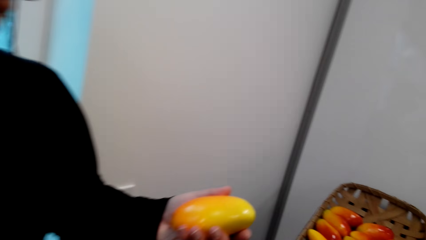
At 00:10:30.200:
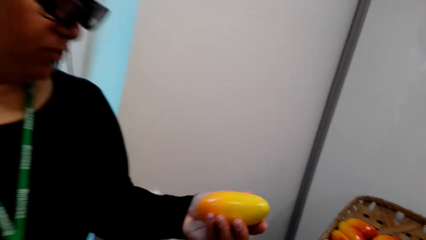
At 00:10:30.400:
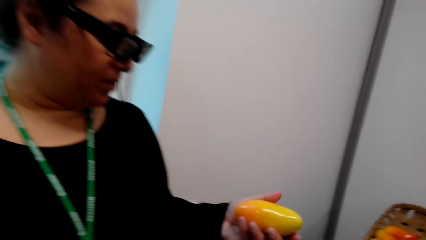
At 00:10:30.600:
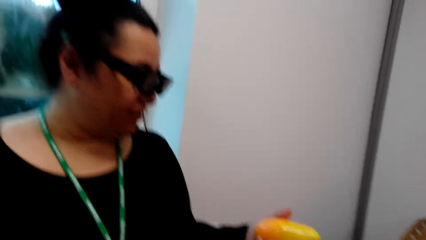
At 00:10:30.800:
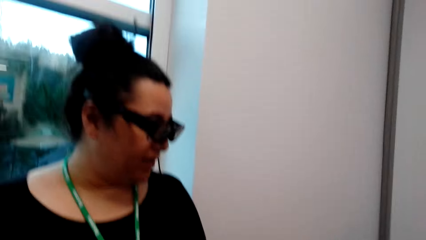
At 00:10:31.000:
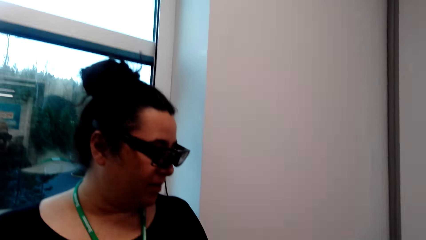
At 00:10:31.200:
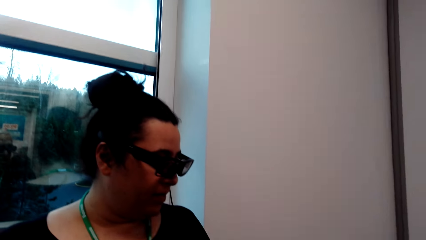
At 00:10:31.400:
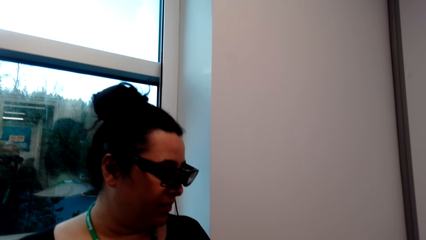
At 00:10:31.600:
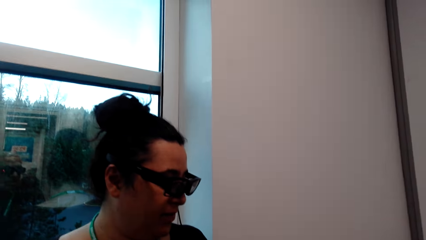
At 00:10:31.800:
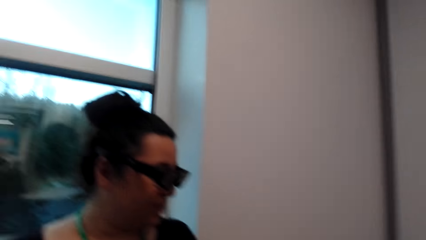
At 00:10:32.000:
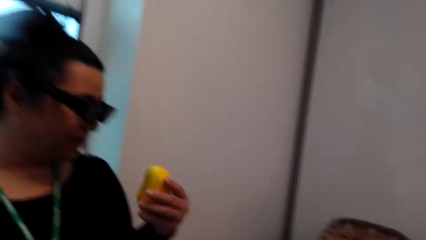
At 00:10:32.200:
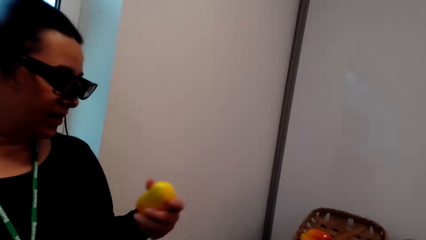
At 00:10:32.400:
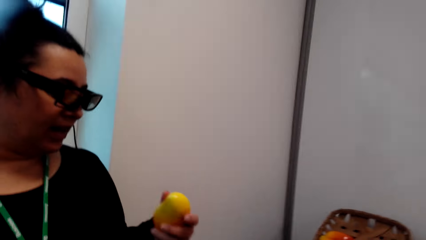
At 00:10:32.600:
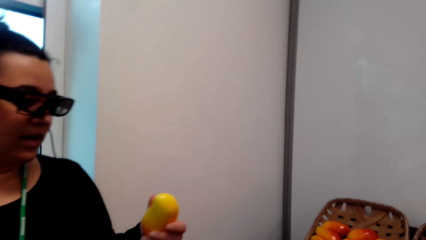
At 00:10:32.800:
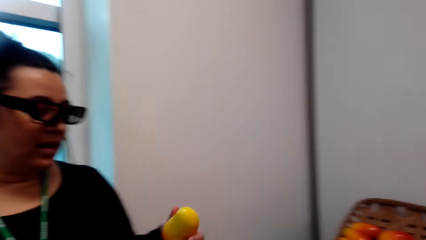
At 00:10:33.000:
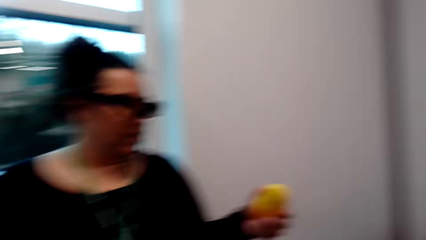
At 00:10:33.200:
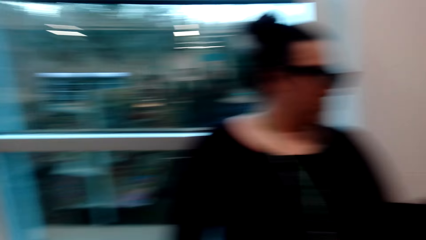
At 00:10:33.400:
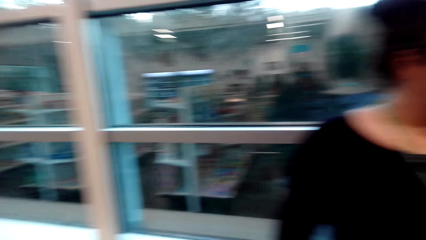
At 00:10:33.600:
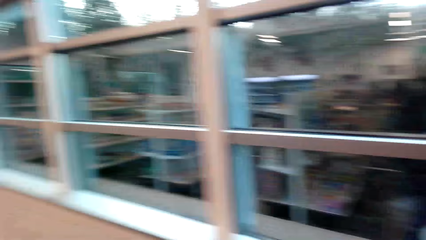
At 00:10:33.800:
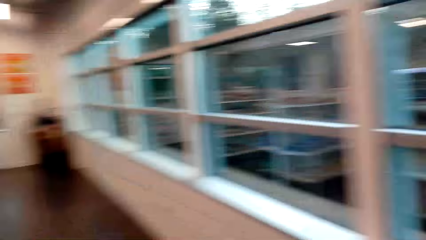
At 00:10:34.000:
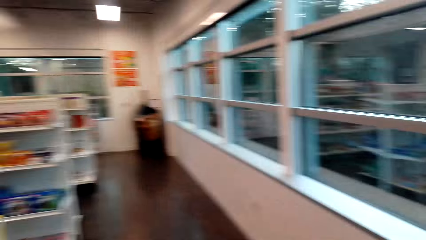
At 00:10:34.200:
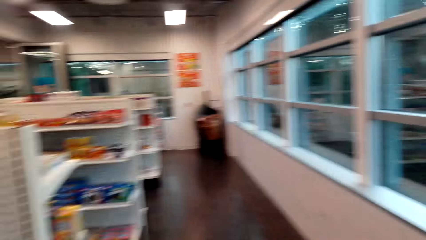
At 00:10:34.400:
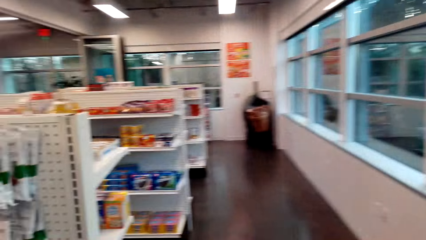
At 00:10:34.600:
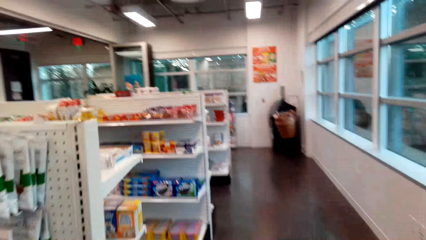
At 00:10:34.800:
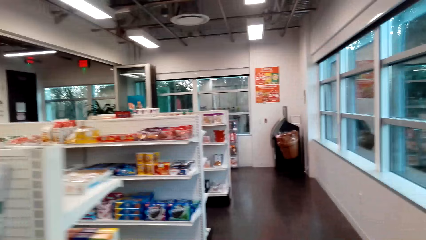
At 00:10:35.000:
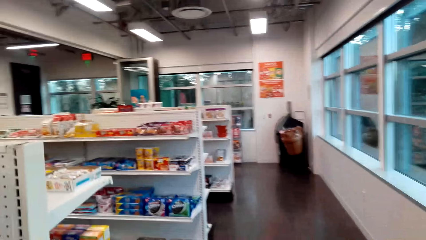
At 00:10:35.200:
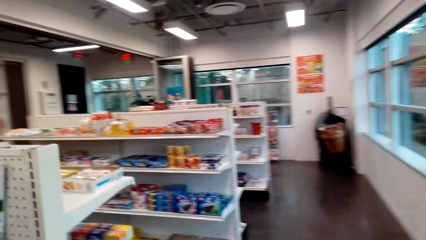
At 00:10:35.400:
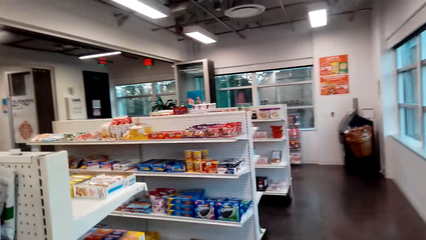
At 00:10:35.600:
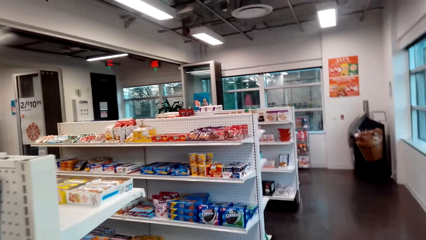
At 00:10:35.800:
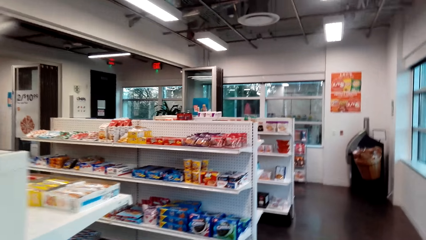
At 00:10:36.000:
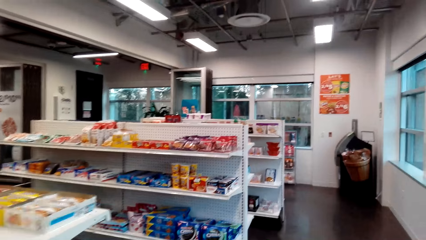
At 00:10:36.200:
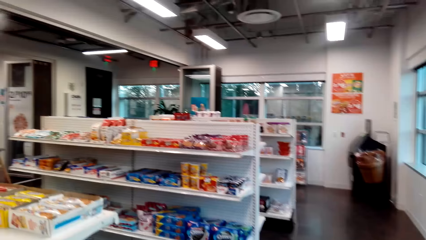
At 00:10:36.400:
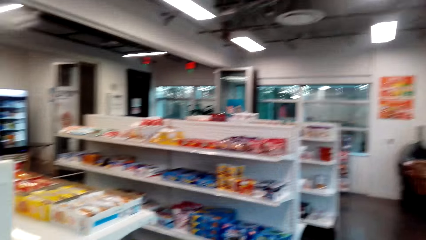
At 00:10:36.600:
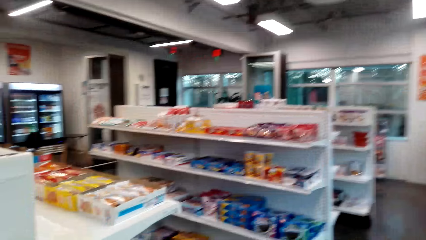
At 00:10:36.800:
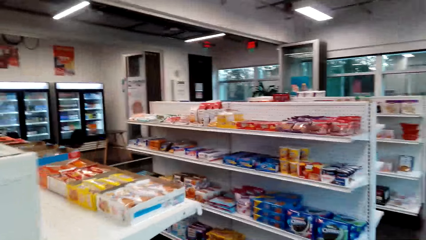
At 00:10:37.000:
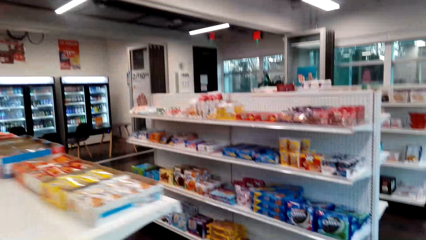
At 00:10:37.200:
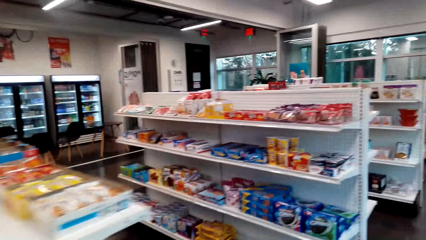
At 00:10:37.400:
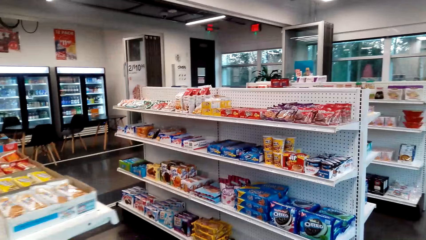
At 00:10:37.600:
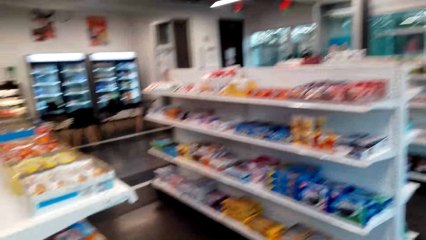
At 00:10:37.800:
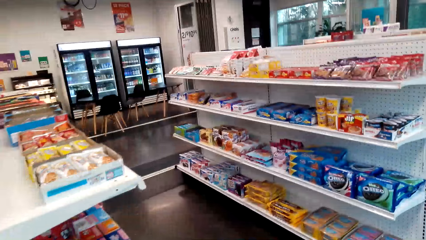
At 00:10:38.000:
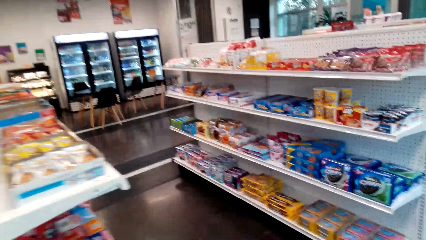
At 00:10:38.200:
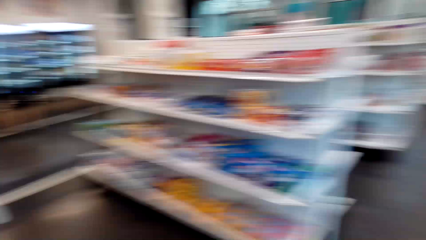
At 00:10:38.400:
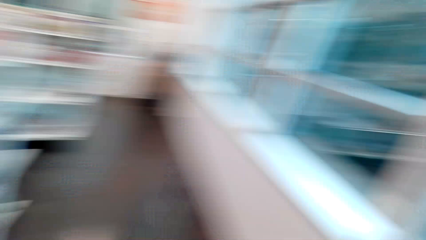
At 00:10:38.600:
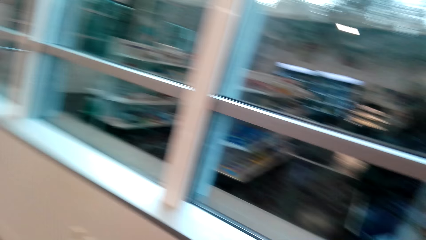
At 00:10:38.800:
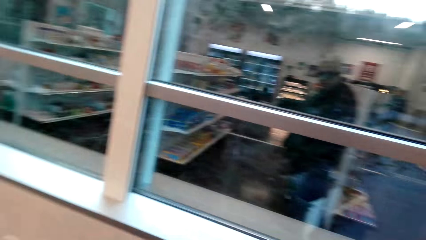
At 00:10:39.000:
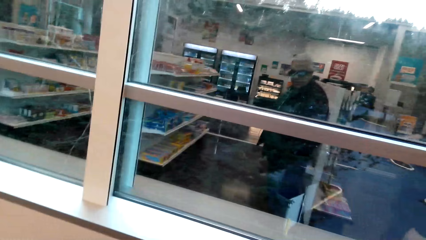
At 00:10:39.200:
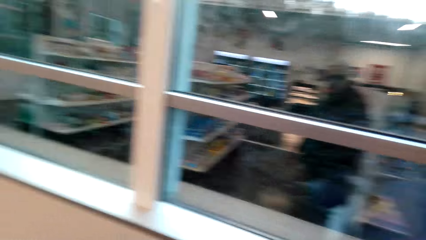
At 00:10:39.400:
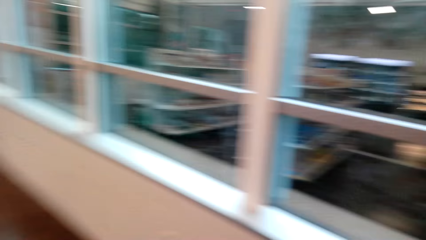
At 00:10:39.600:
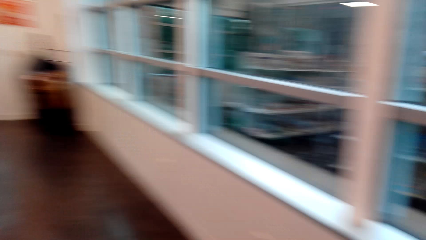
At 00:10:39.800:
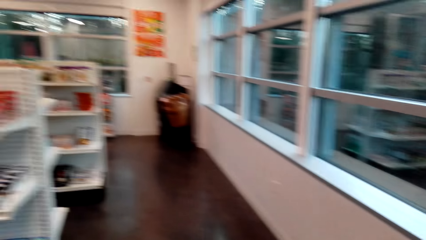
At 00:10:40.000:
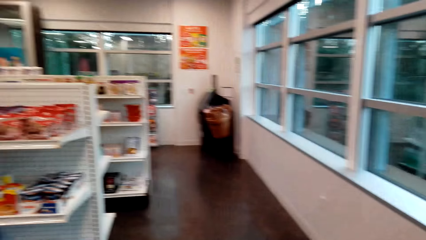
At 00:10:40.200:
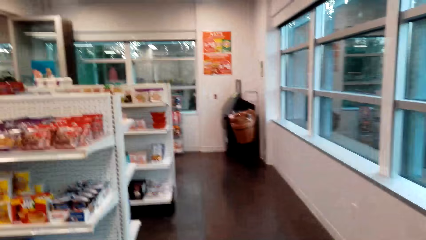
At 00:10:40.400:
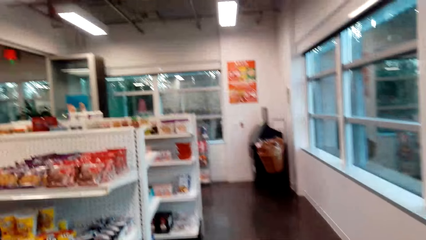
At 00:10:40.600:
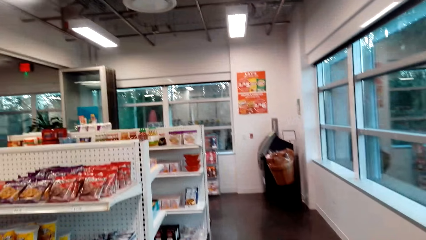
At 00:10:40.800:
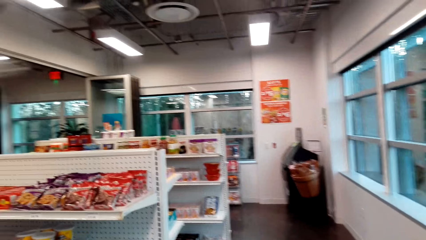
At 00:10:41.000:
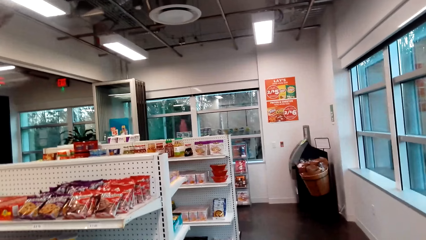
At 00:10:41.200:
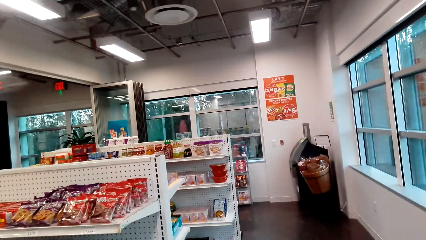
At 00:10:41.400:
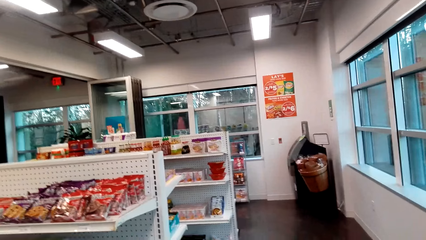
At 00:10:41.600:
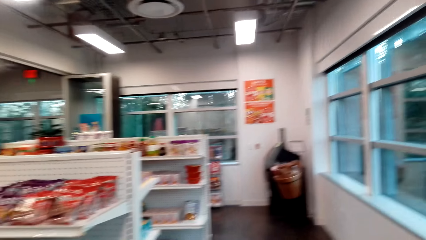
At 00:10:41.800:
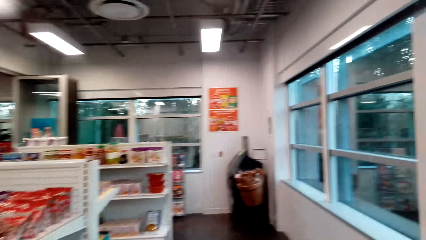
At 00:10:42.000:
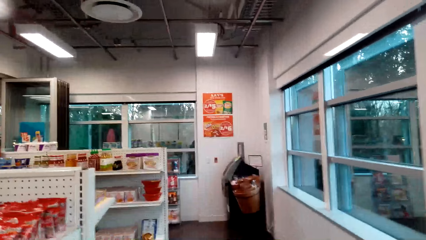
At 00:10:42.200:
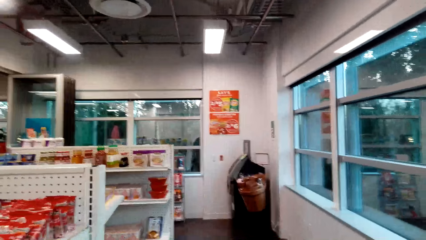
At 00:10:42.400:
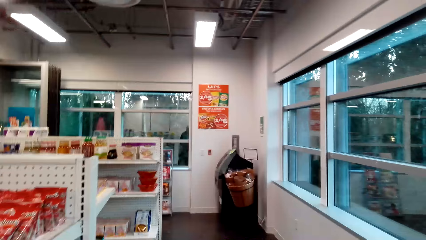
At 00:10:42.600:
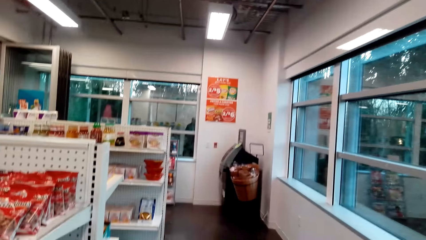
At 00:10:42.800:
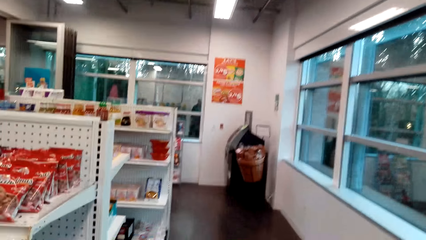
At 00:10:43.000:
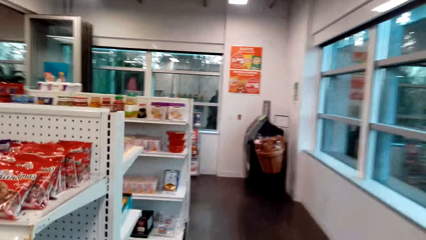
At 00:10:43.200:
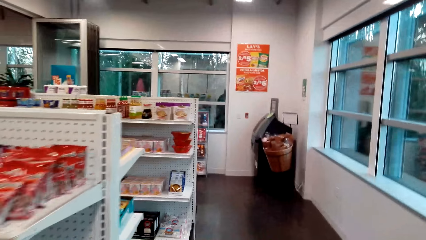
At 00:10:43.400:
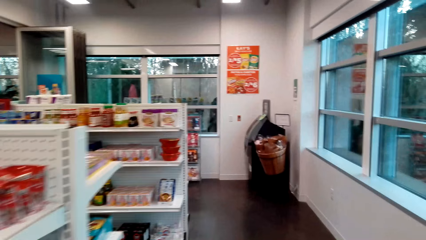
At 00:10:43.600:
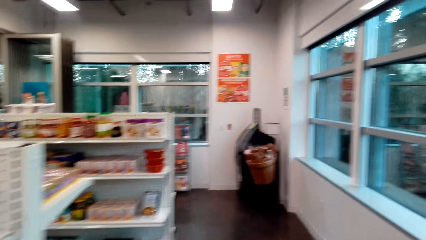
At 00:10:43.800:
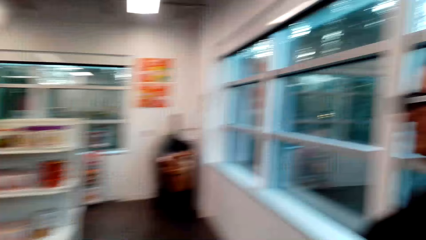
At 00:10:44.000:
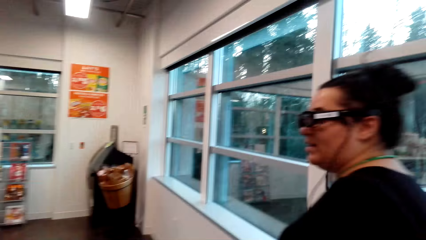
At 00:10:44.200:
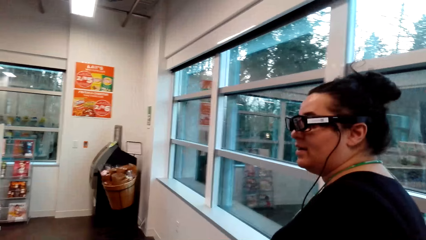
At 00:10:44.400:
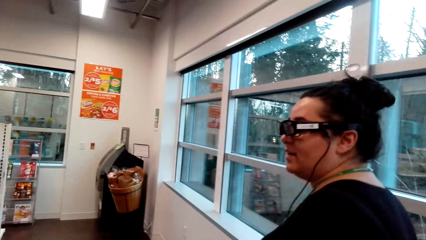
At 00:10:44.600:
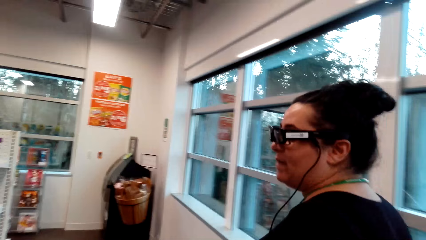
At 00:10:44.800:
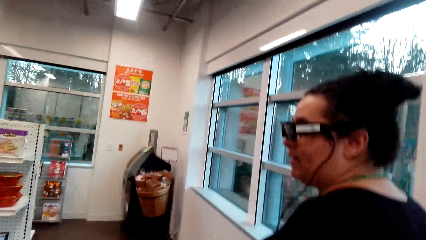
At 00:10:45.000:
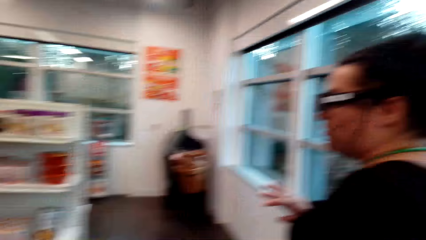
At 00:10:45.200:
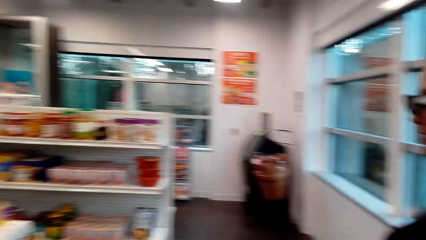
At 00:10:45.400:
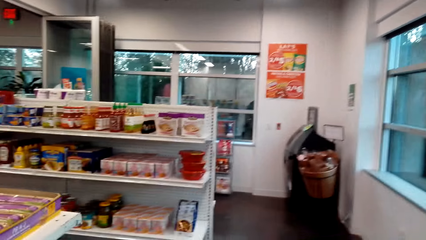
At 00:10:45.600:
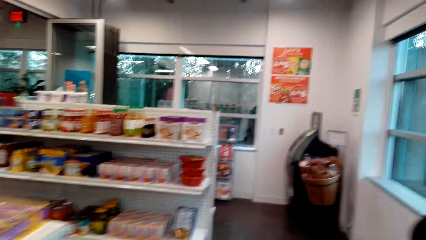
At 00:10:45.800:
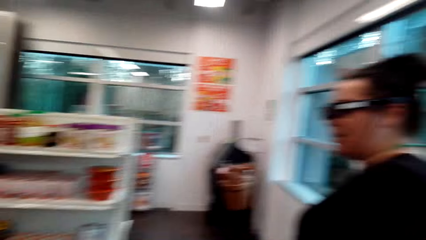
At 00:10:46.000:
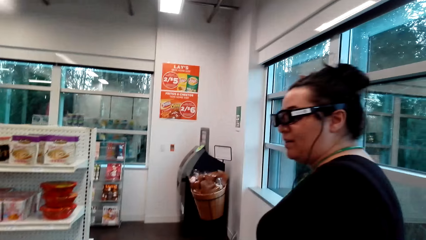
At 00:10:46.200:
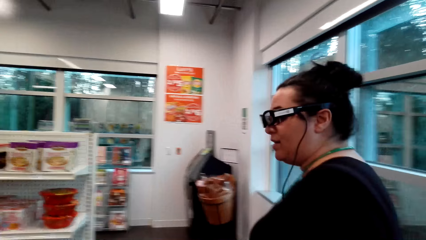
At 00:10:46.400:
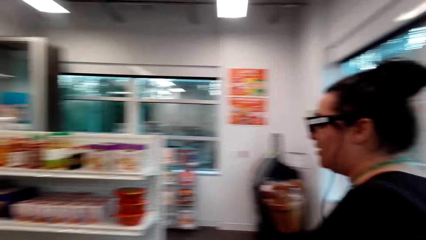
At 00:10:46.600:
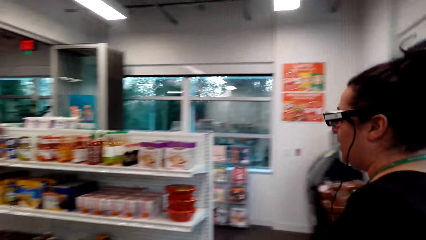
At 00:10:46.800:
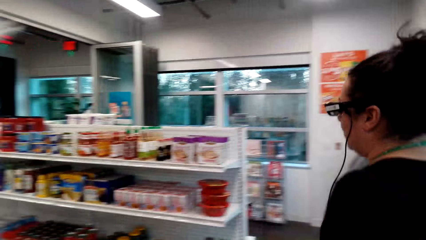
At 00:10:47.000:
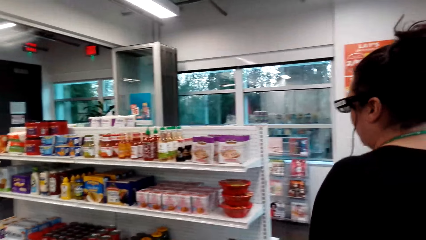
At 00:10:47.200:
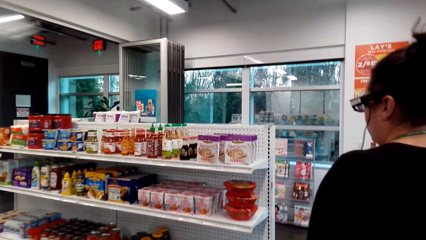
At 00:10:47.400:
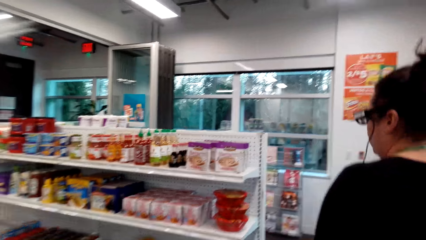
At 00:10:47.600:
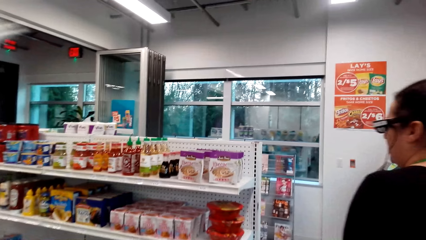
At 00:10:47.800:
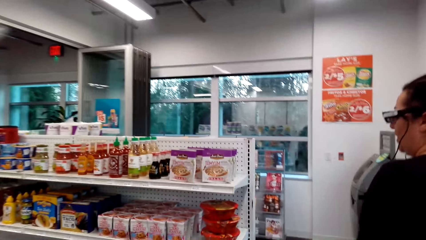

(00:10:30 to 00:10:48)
The camera wearer turns round and walks around the supermarket. A woman walks.
